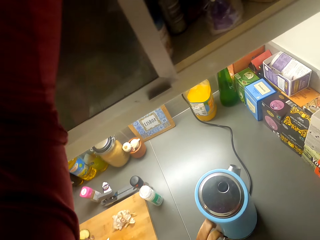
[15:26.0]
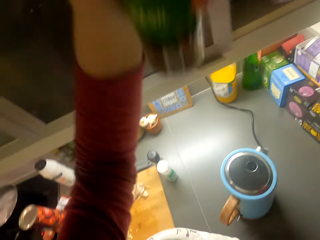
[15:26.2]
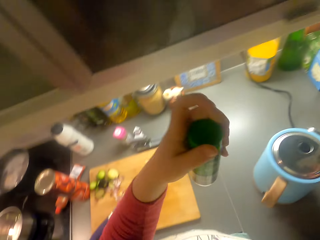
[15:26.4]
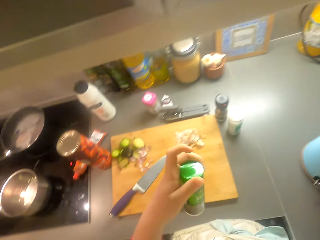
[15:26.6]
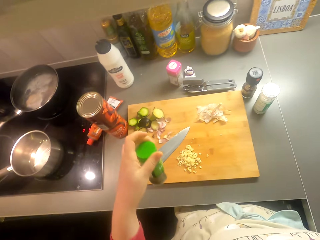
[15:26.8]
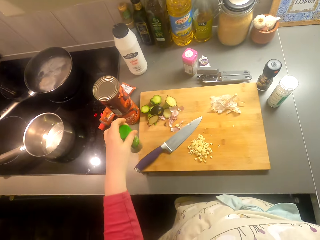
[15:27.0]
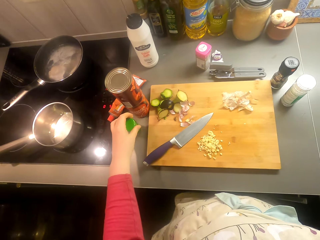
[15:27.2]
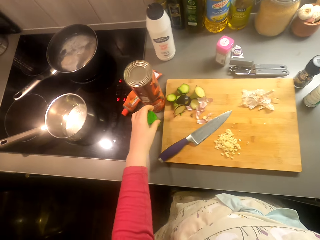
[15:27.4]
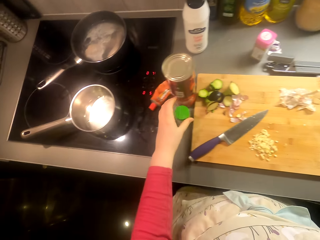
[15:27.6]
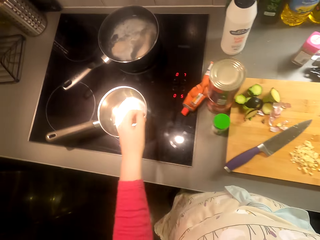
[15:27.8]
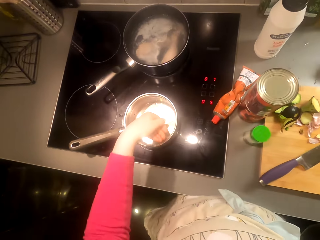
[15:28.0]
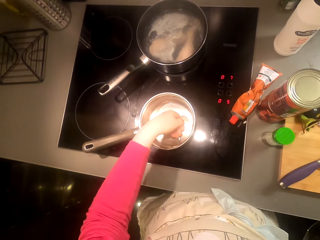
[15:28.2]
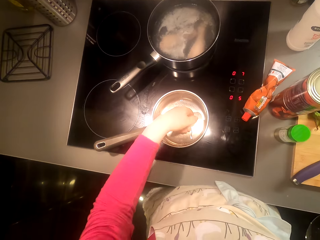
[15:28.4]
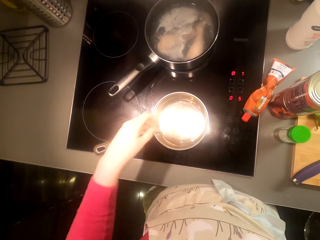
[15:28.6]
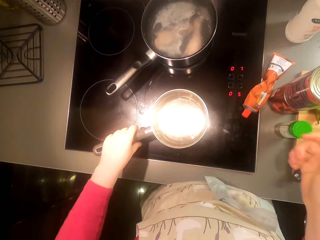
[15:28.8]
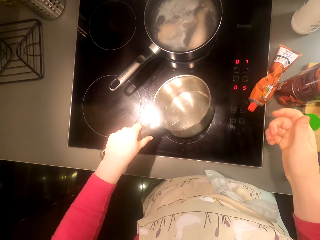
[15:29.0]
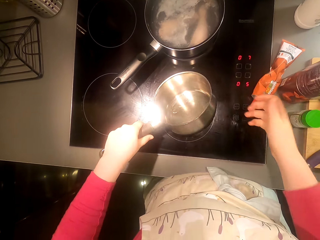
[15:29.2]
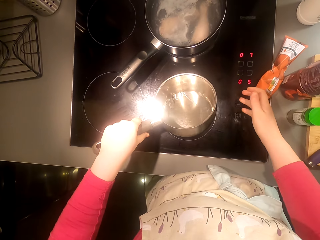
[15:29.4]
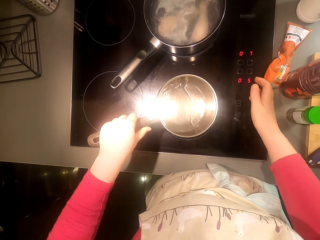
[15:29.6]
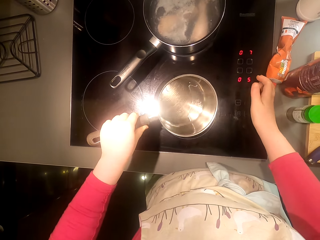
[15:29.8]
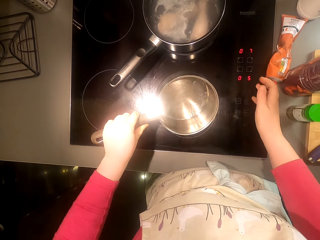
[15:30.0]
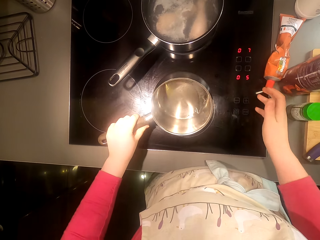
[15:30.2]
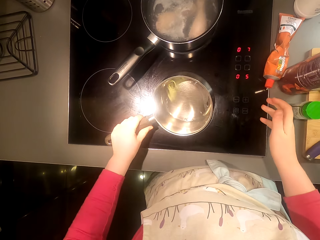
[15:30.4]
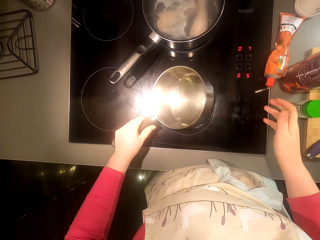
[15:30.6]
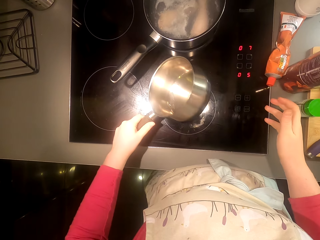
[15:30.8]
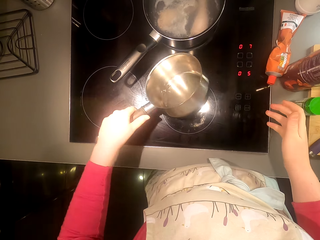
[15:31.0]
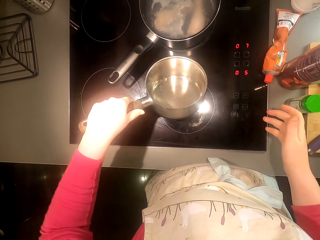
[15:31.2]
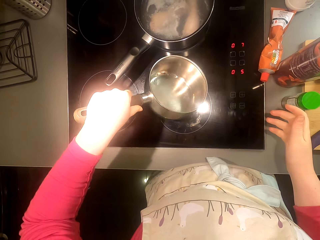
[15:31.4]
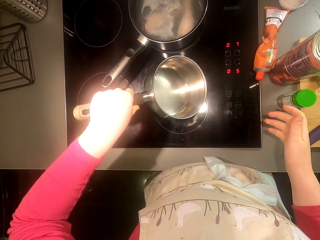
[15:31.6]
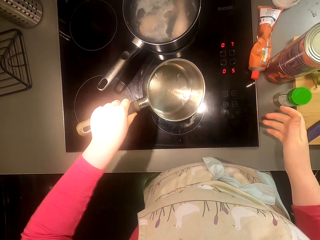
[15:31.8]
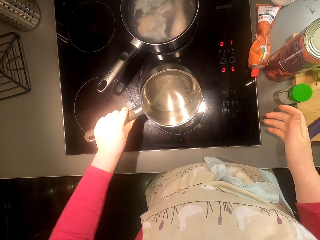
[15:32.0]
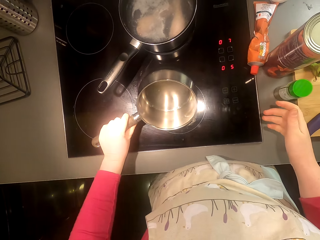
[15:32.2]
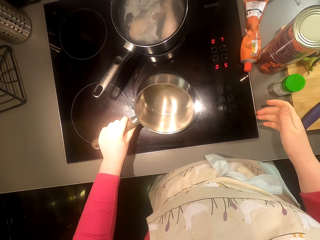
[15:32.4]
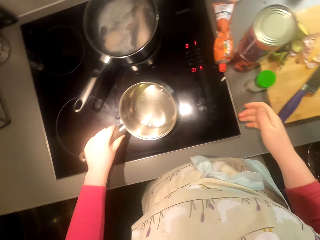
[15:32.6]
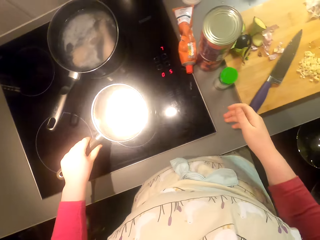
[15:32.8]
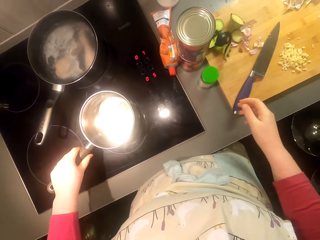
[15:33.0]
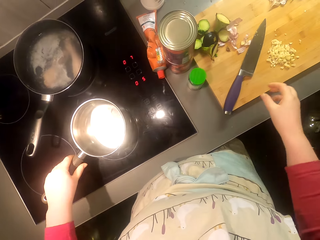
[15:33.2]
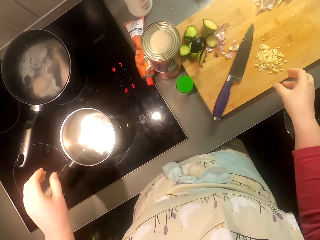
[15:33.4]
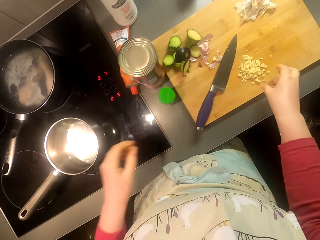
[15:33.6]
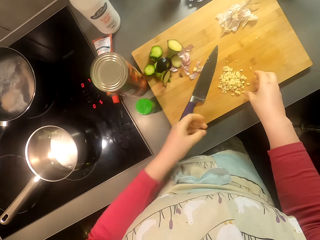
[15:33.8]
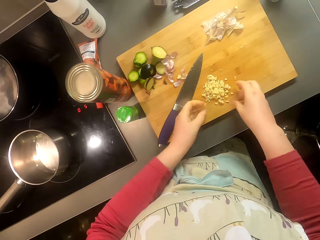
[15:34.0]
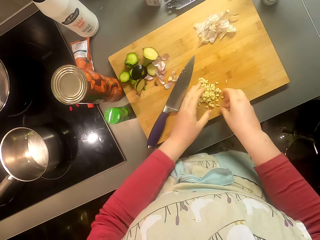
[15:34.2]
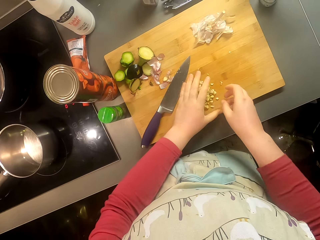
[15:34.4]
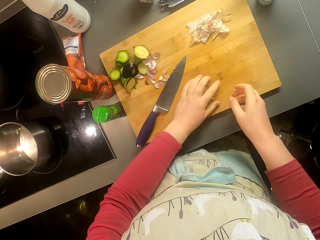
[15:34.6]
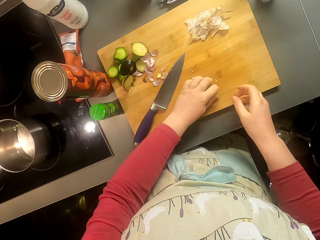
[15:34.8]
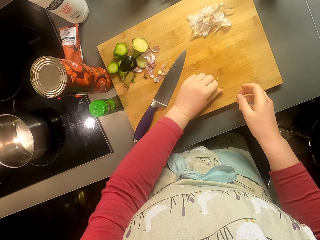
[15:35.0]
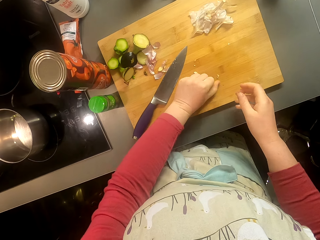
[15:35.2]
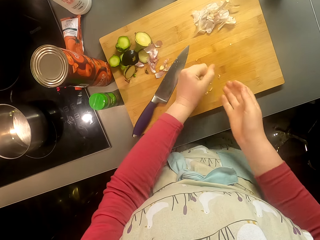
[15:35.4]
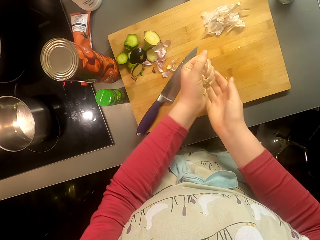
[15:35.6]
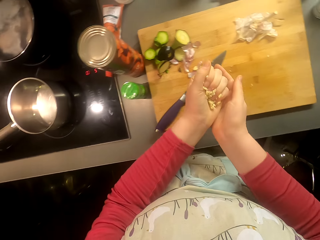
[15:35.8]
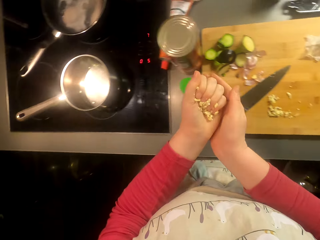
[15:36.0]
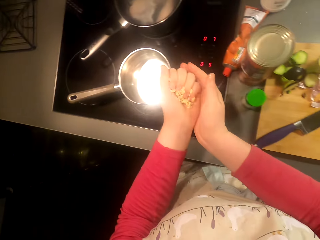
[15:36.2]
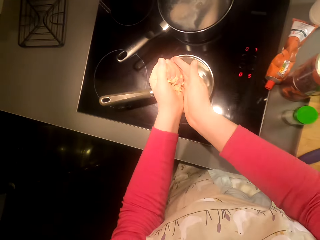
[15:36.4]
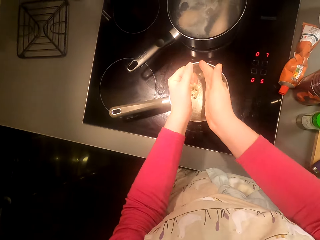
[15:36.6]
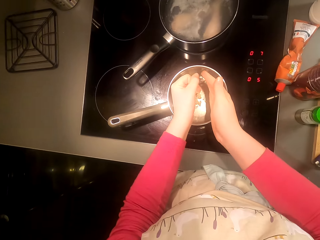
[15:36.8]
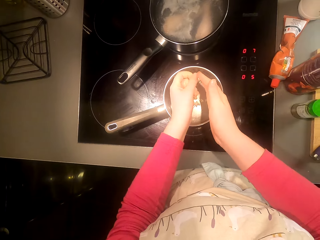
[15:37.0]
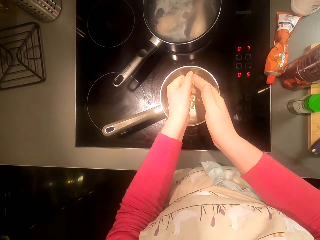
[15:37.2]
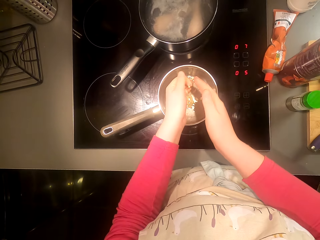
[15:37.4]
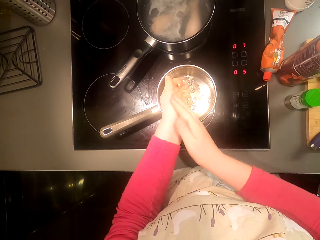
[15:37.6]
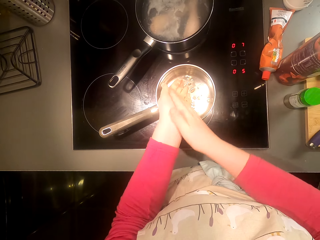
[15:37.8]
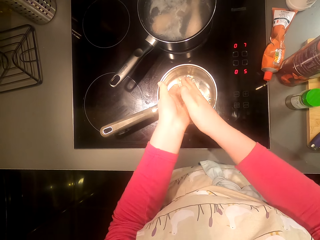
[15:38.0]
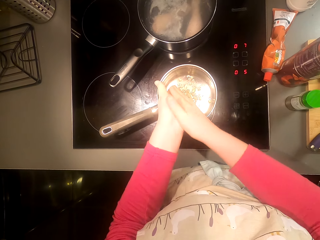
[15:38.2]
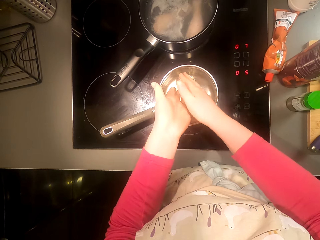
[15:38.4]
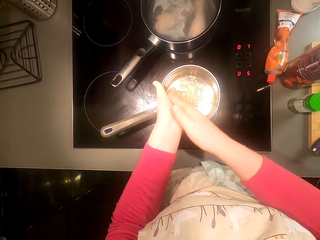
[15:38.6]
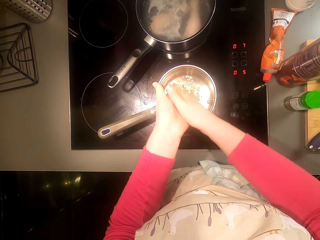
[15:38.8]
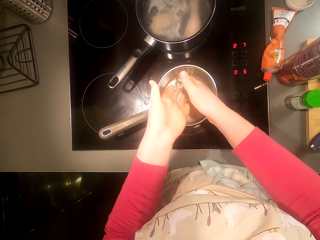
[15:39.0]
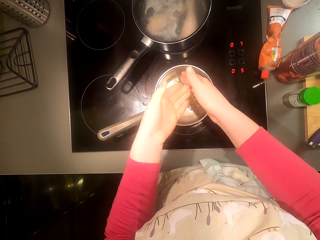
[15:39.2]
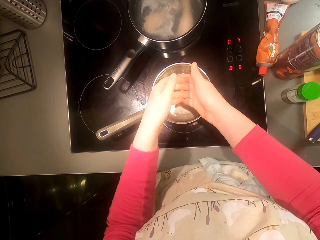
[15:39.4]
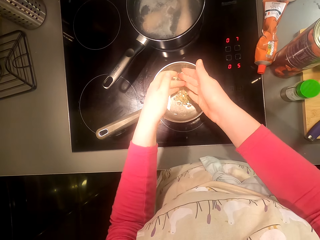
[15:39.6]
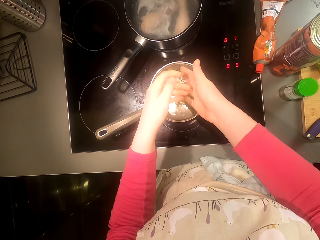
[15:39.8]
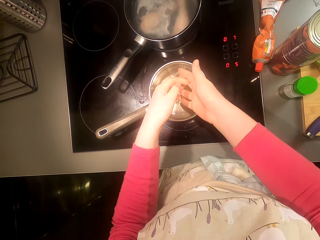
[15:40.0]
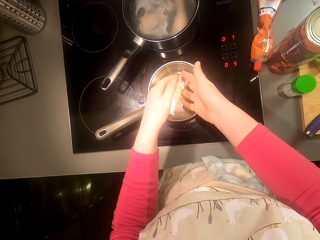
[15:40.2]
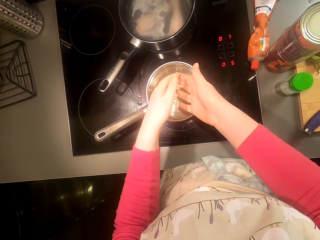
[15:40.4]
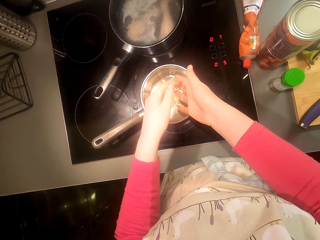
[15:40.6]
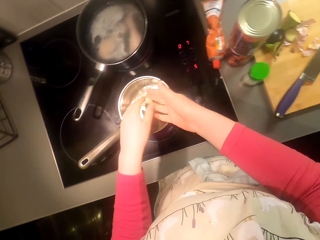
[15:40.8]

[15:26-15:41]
The camera wearer picks up something. He puts something on the kitchen area. He puts his hand in the pan. He swirls the pan. He picks up the garlic. He puts the garlic in the pan.

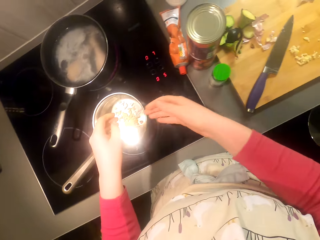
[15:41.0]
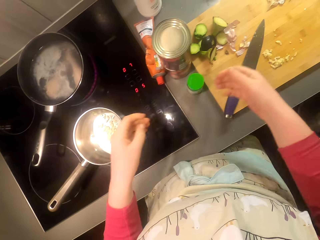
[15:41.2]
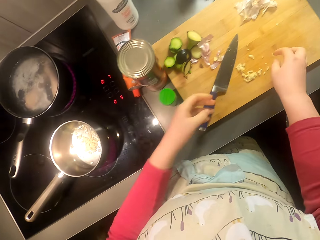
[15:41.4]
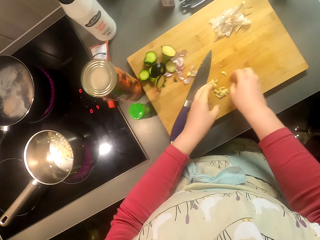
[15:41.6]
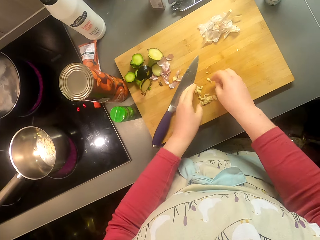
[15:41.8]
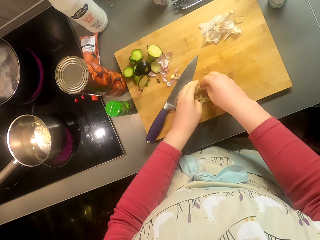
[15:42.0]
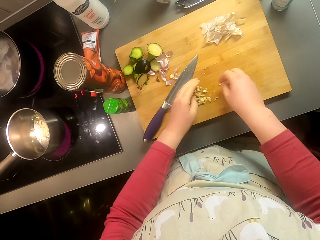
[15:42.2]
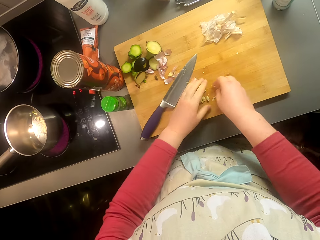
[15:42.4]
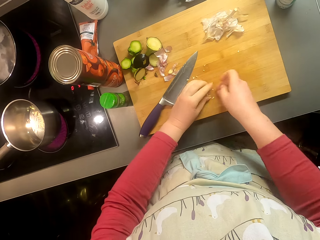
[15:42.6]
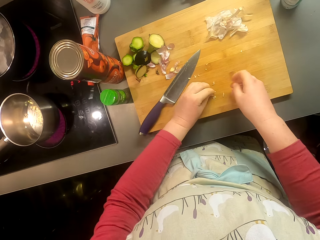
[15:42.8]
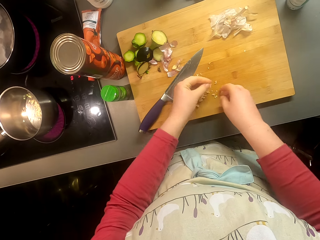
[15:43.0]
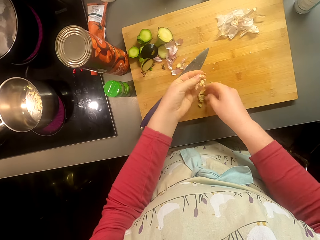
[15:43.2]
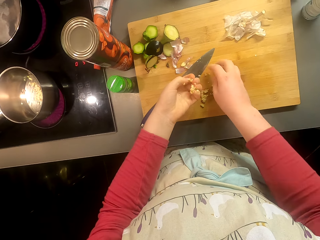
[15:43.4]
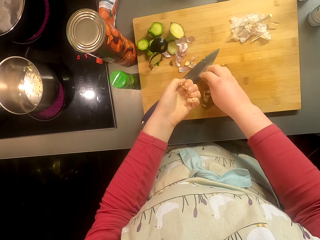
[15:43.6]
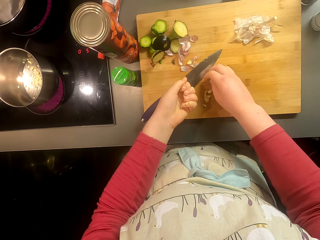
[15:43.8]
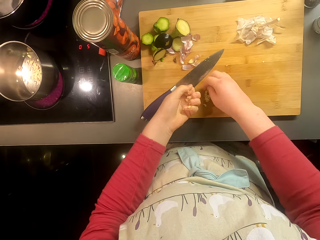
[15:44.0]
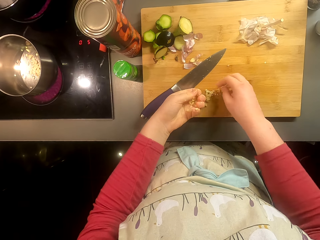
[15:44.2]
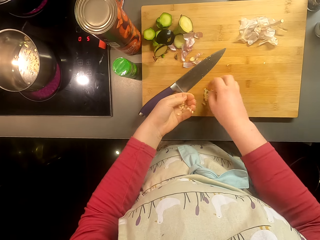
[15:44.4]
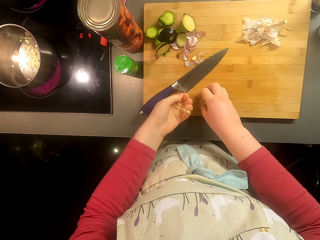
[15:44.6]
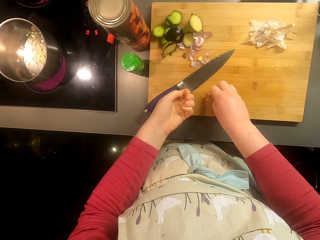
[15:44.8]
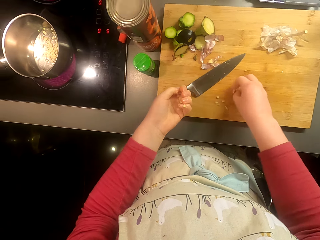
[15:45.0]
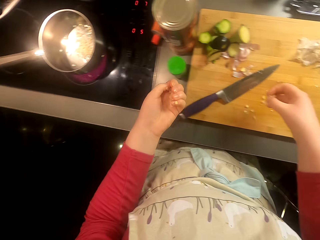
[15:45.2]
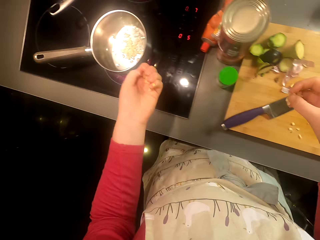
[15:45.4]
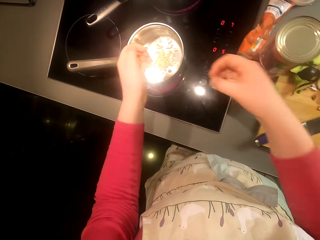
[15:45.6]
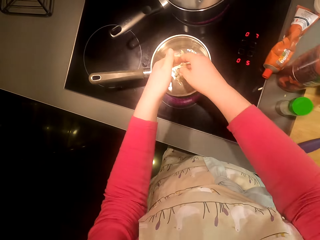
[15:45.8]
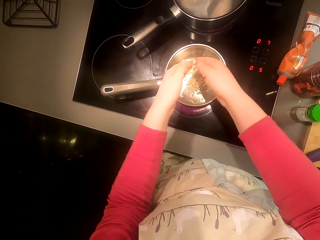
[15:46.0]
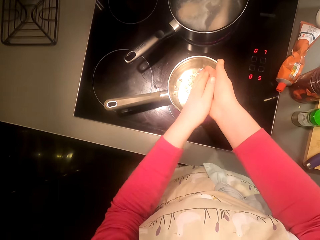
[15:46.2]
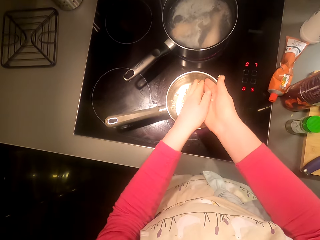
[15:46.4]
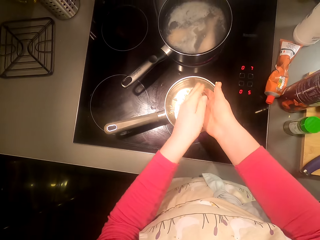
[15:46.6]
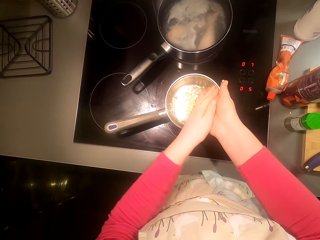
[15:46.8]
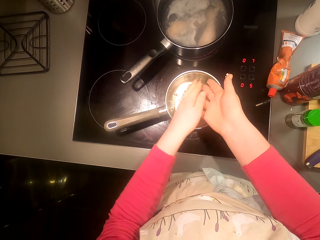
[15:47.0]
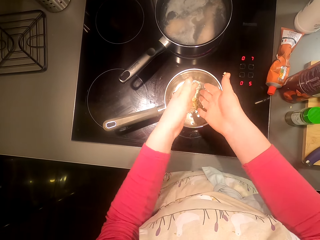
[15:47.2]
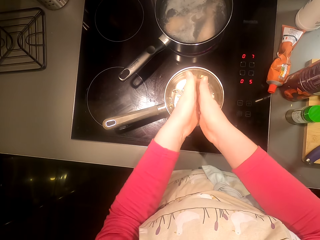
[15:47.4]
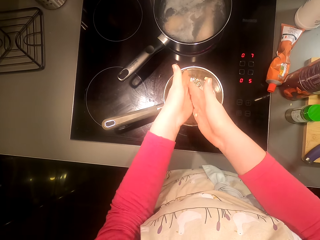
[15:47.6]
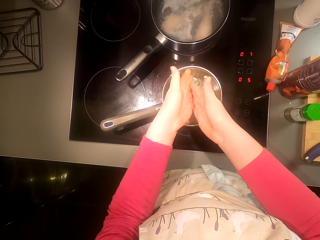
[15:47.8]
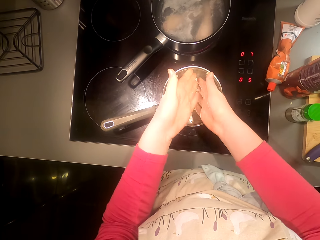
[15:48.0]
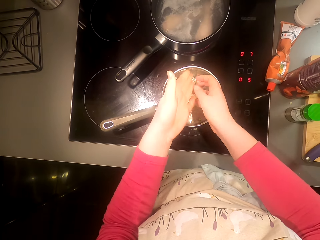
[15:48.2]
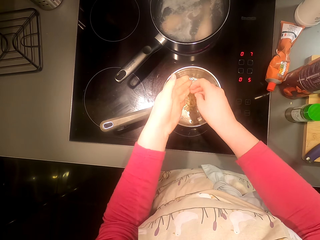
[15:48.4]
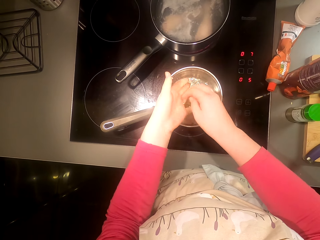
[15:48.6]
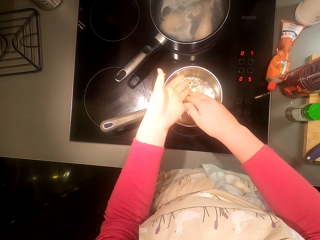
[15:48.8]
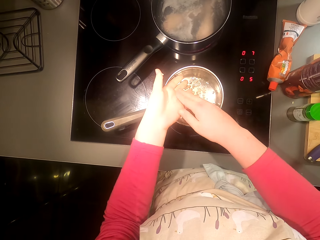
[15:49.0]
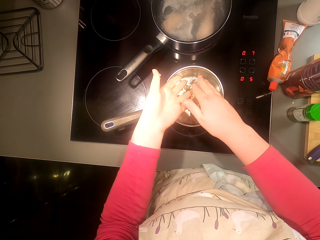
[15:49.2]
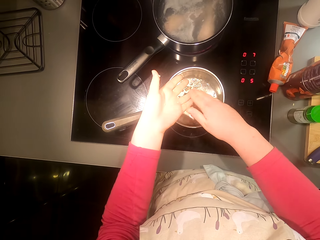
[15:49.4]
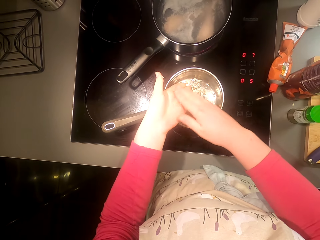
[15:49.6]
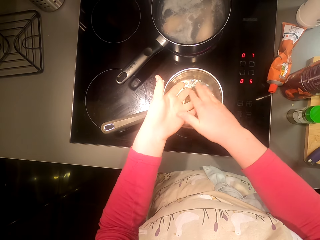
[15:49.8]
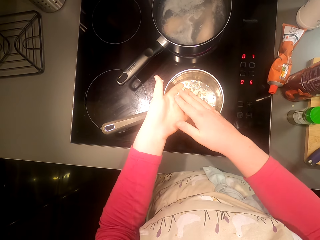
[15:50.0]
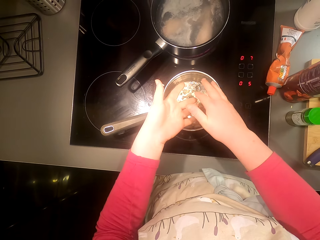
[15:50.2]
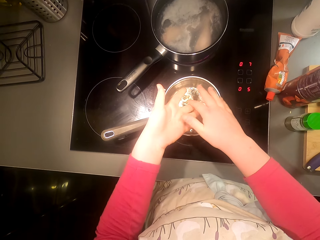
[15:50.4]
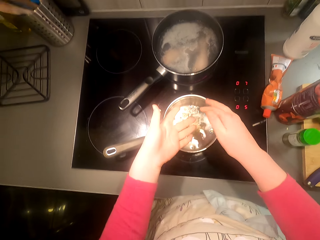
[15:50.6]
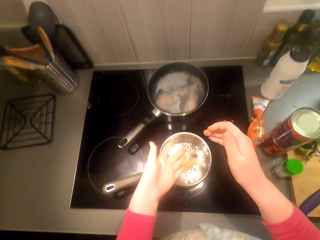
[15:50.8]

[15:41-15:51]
The camera wearer picks up the garlic. They put the garlic in the pan.
